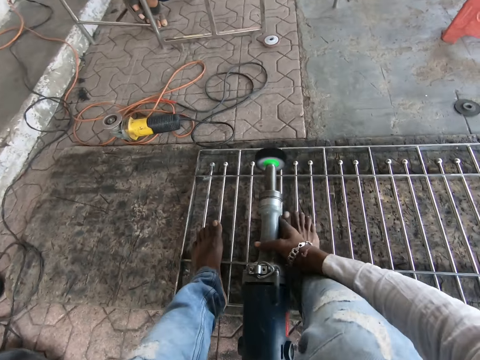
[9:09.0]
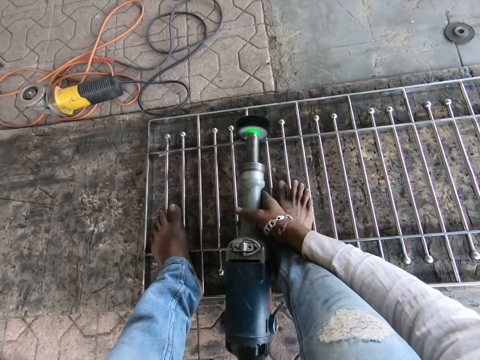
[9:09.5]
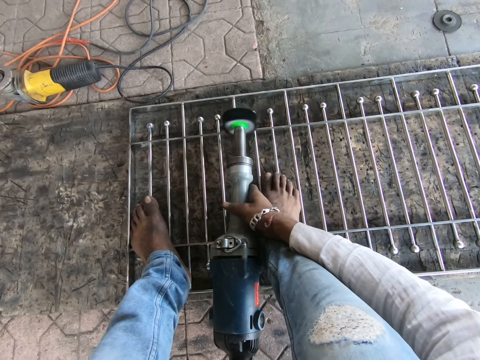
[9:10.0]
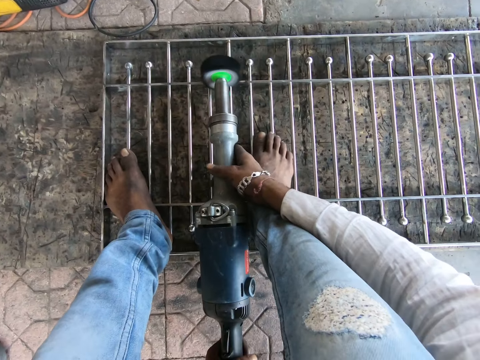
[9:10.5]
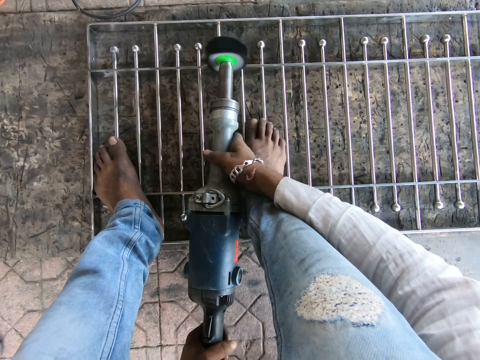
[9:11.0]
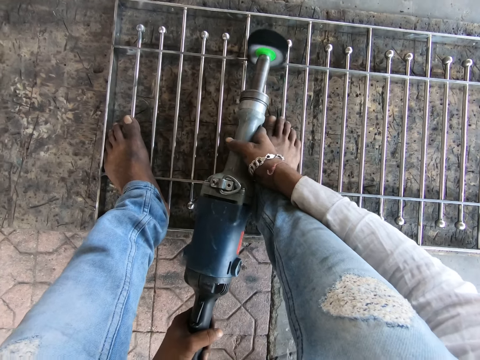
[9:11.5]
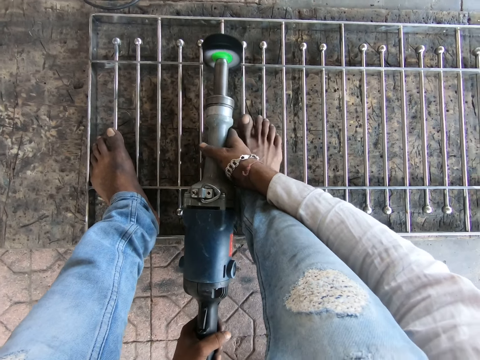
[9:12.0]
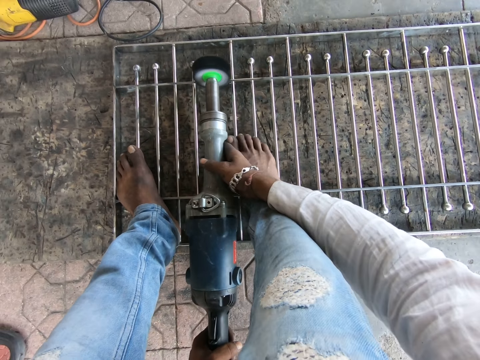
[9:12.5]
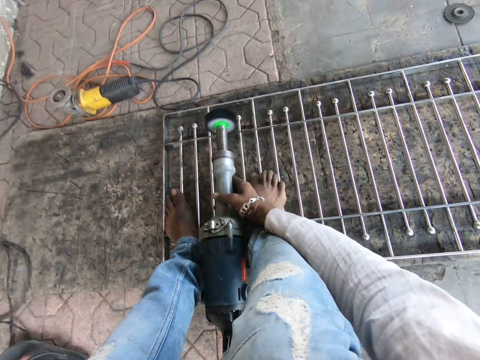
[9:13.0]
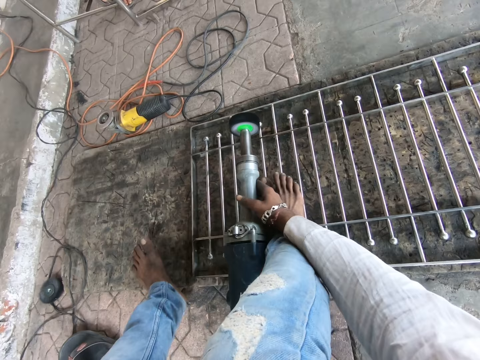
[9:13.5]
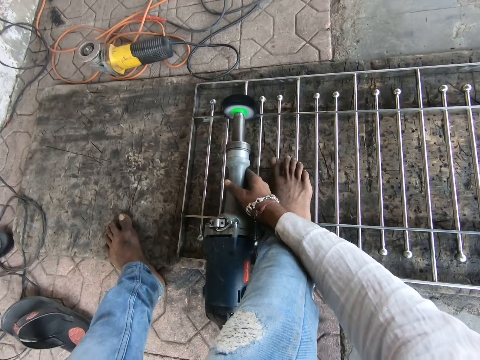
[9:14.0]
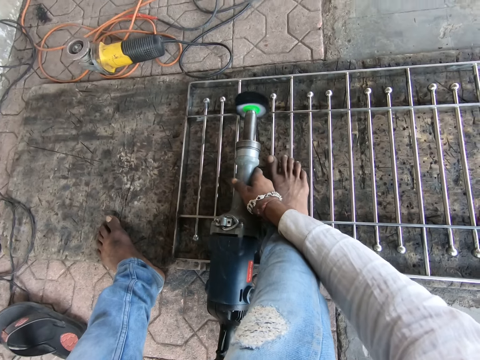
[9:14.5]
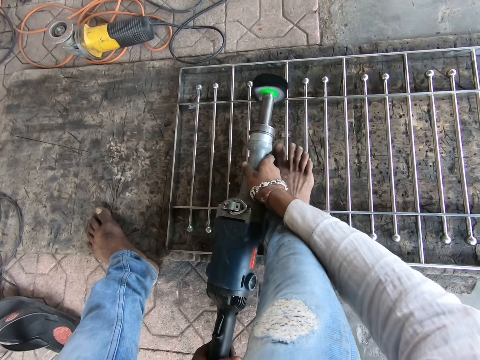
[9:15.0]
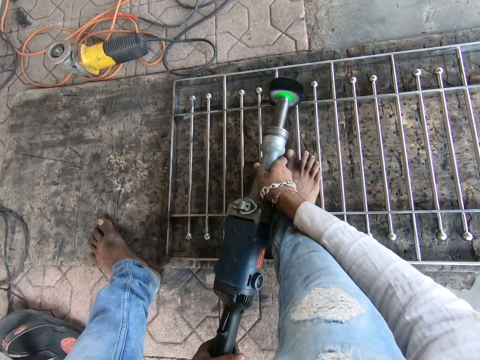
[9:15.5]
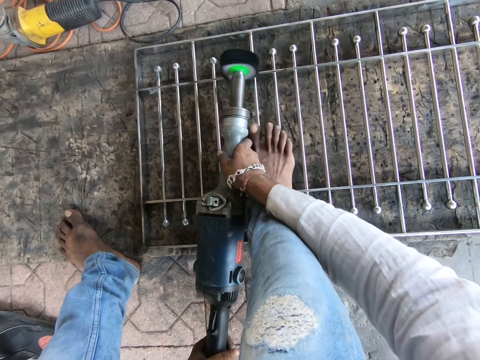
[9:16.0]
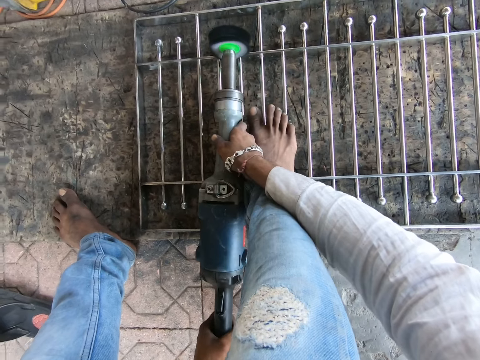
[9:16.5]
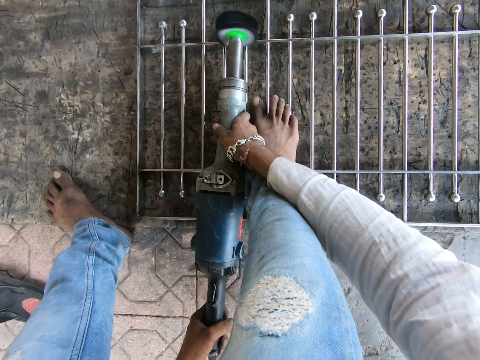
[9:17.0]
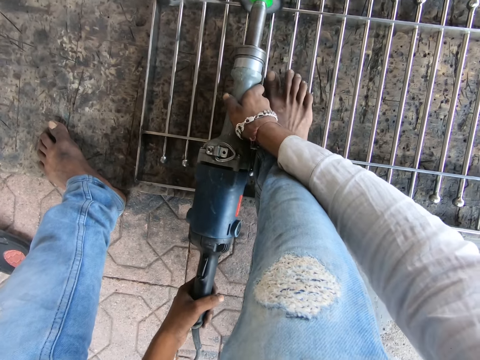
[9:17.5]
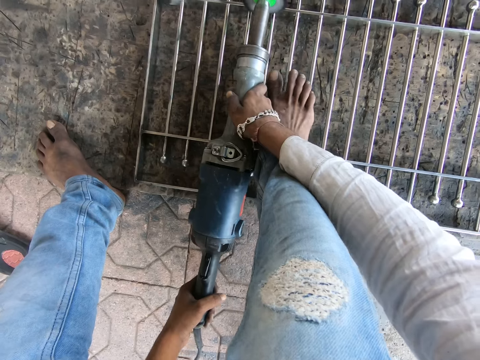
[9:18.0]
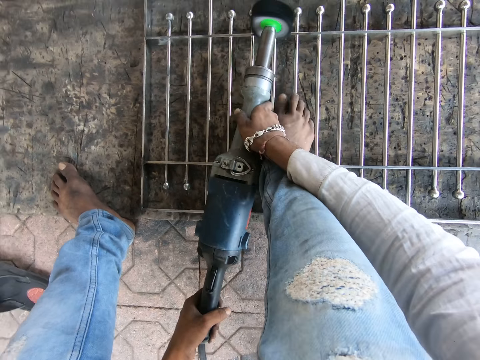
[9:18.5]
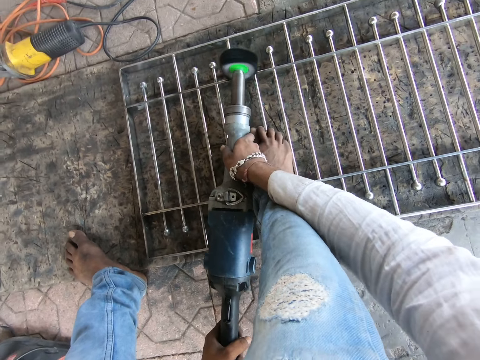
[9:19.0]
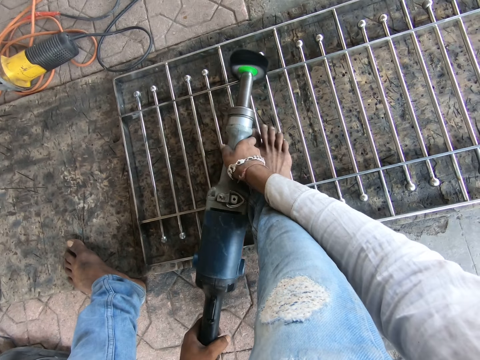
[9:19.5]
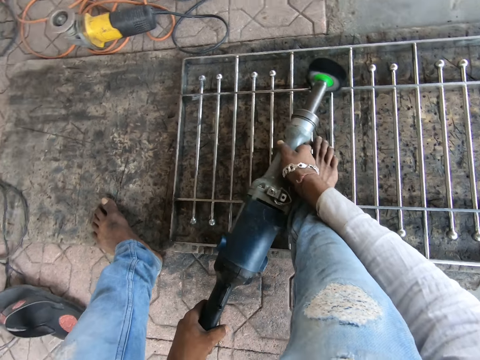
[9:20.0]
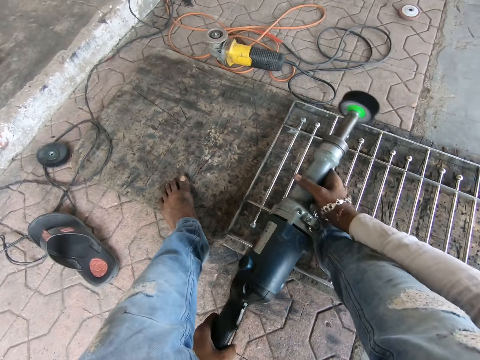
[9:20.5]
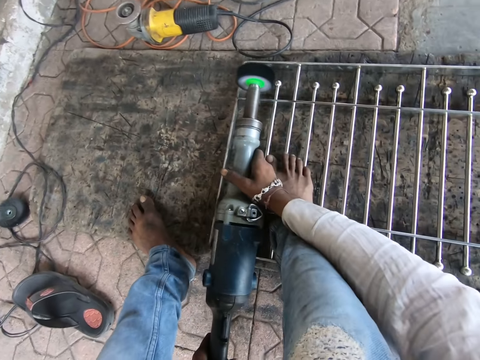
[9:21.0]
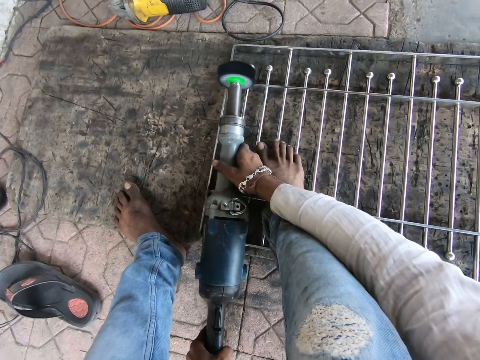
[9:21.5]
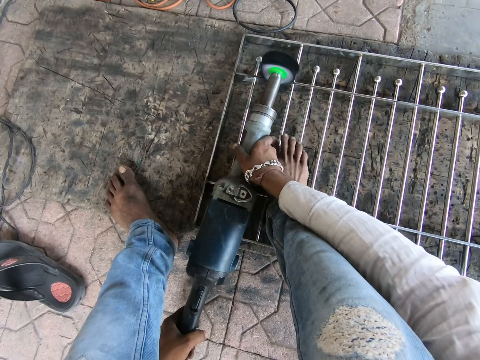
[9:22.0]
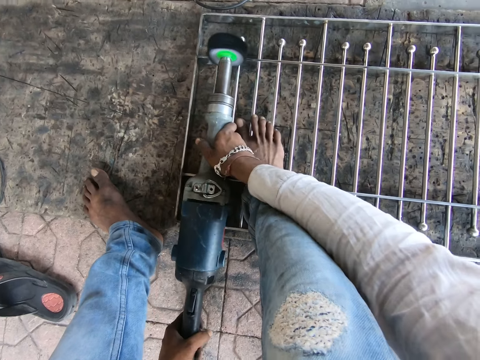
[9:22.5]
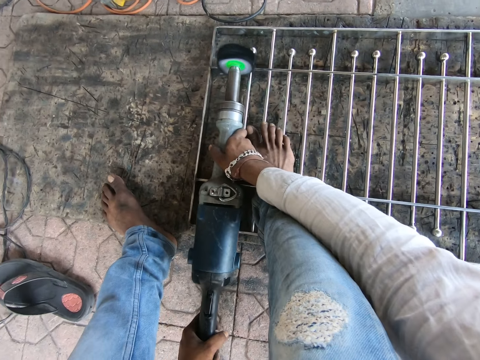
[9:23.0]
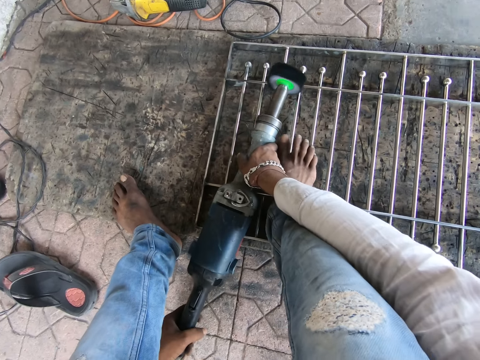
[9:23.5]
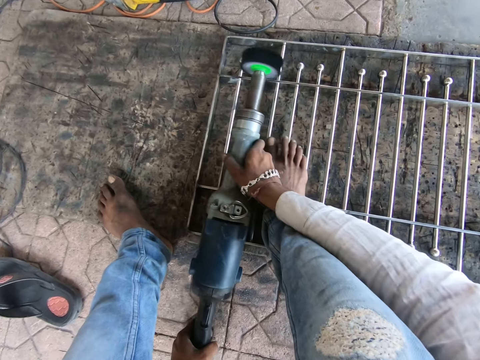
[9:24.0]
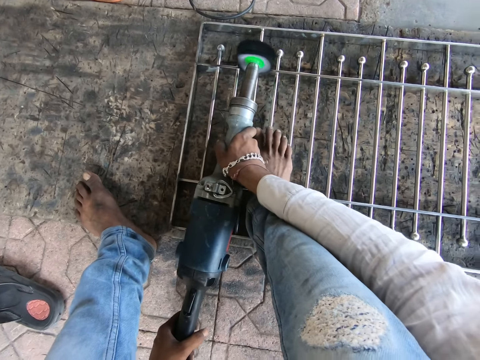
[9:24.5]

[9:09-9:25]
The camera wearer moves a leg. They polish metal. They move the leg. They polish the metal. They look around.

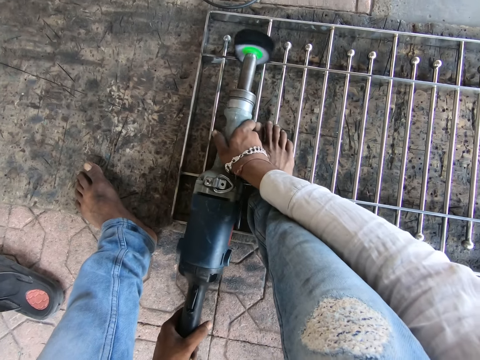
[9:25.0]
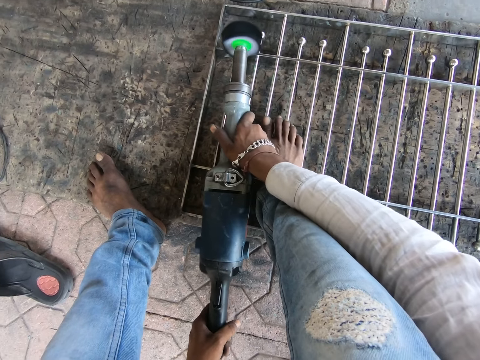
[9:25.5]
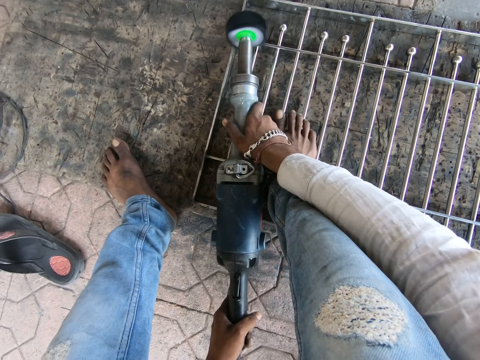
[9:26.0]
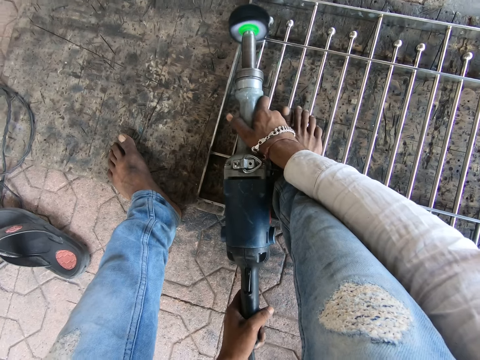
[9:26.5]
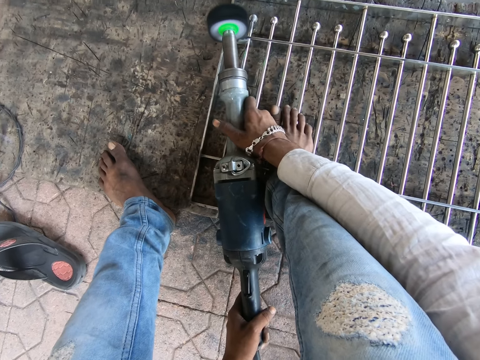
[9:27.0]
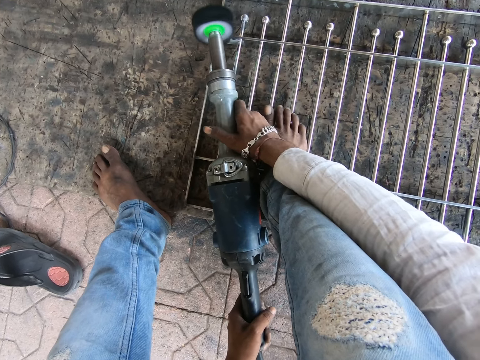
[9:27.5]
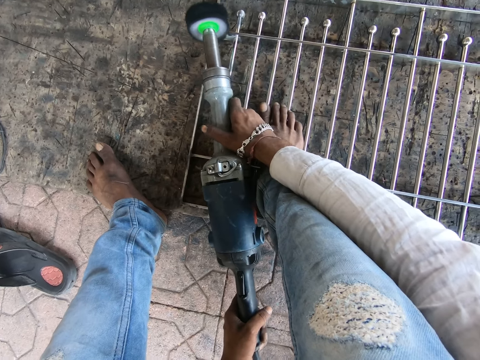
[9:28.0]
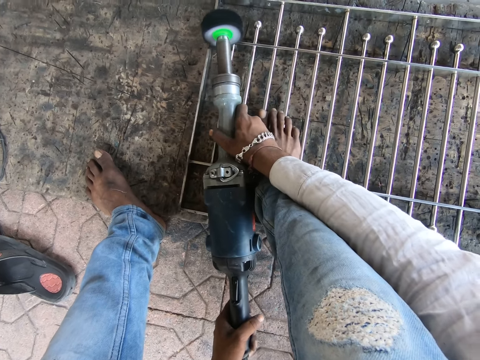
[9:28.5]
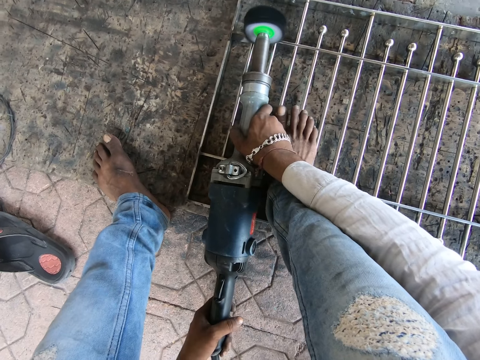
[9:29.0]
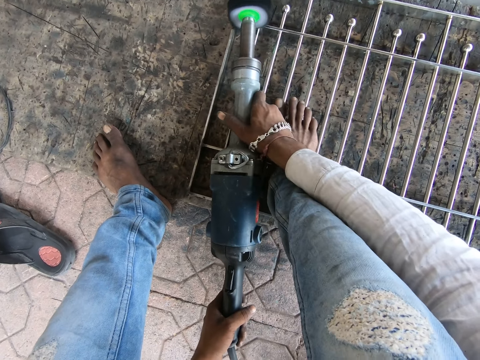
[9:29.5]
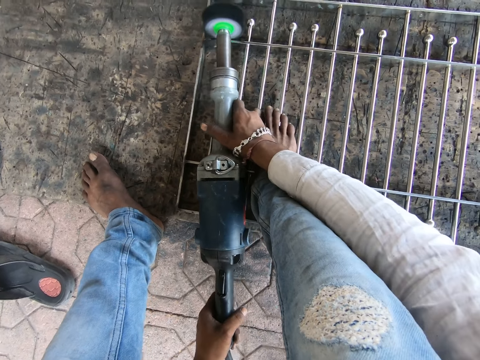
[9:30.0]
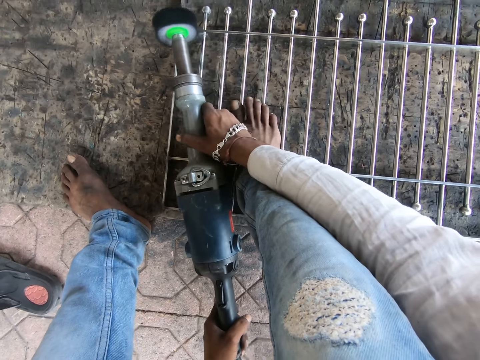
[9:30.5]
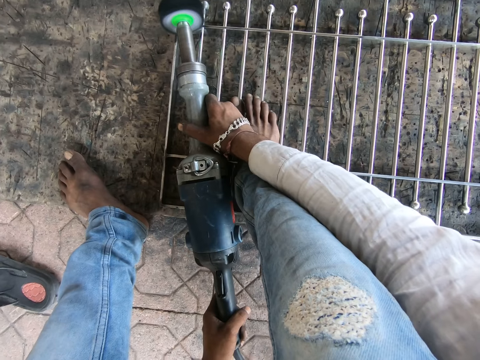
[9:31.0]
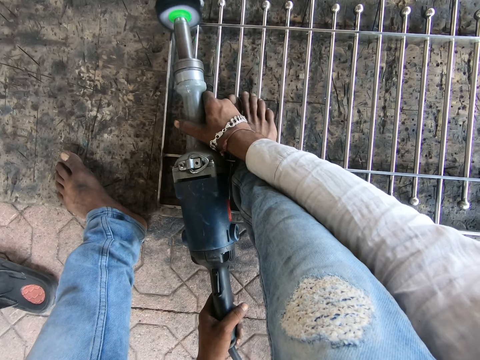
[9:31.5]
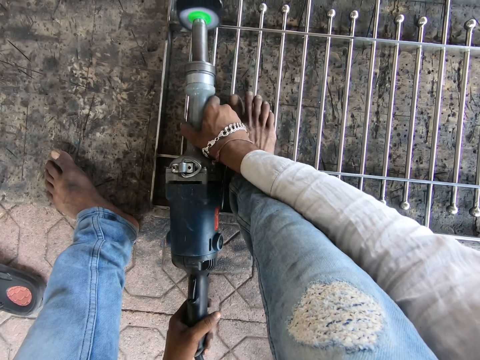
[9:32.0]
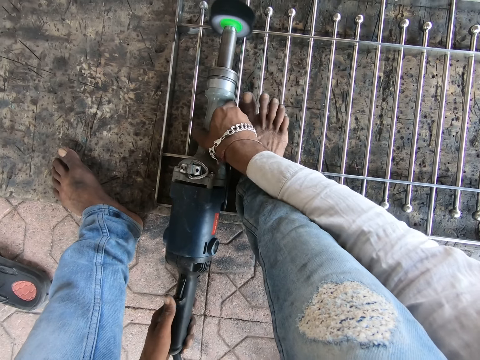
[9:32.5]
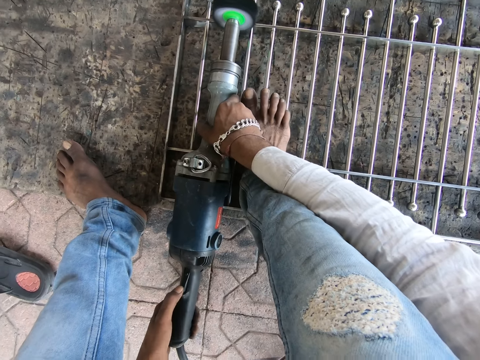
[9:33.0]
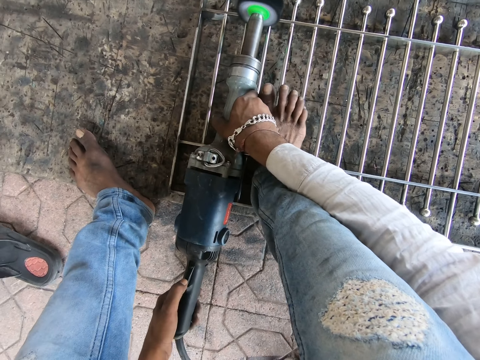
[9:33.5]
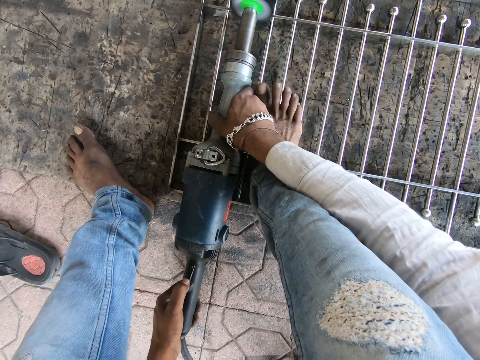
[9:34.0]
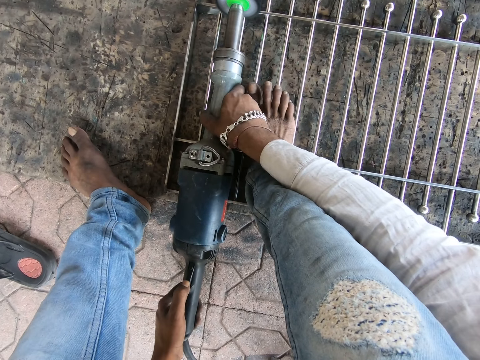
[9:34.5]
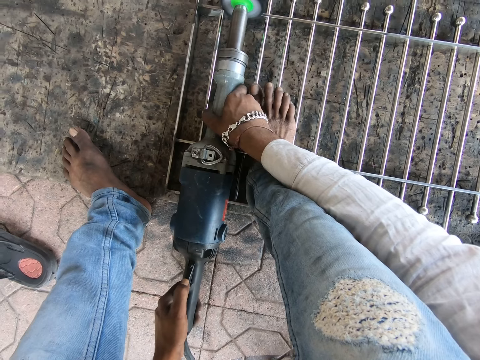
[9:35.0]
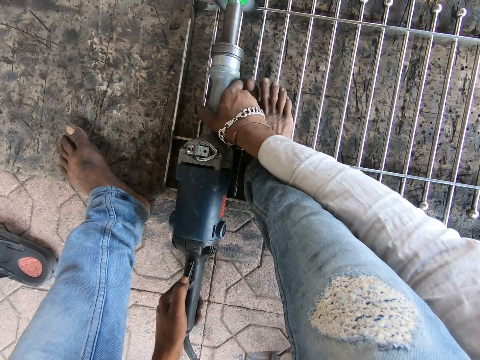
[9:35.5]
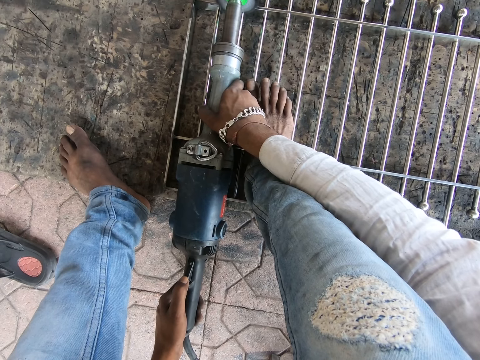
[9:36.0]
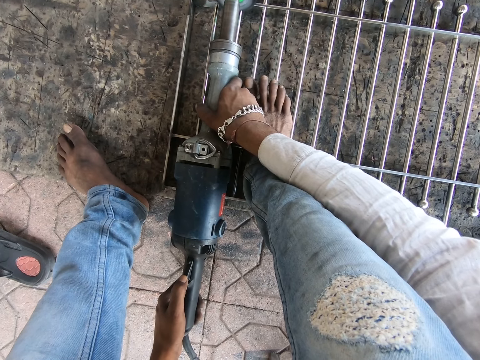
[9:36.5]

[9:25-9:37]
The camera wearer switches off the metal polisher with his left hand.
